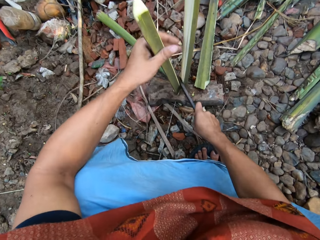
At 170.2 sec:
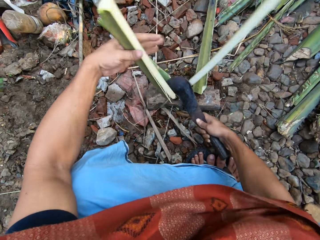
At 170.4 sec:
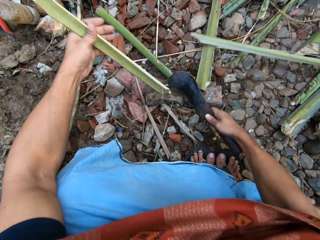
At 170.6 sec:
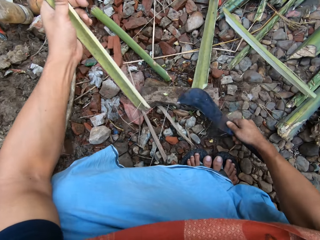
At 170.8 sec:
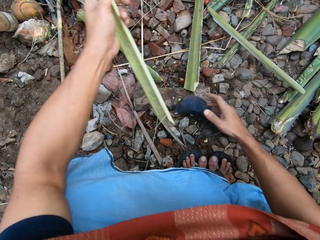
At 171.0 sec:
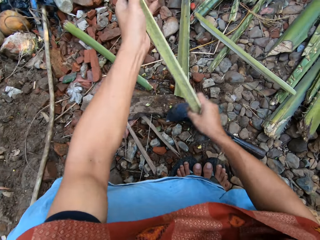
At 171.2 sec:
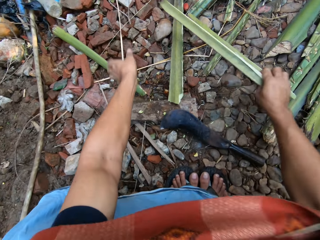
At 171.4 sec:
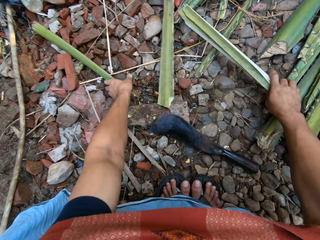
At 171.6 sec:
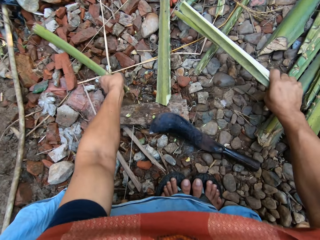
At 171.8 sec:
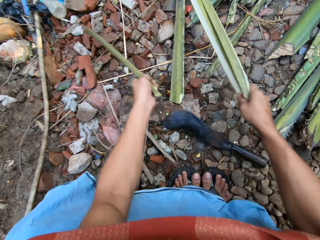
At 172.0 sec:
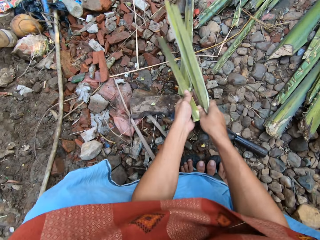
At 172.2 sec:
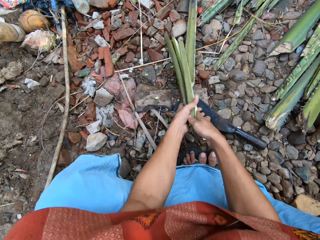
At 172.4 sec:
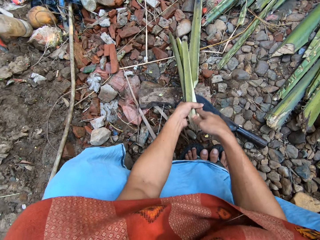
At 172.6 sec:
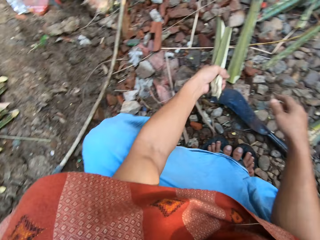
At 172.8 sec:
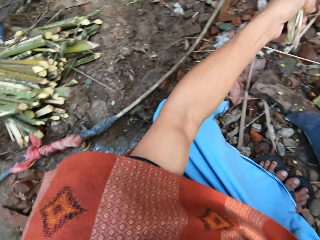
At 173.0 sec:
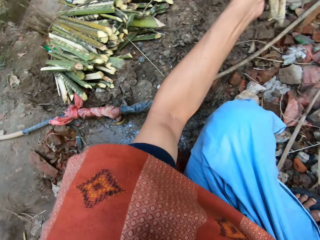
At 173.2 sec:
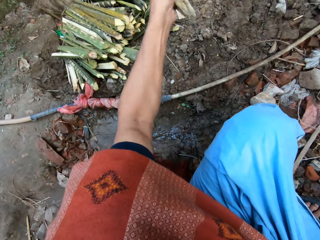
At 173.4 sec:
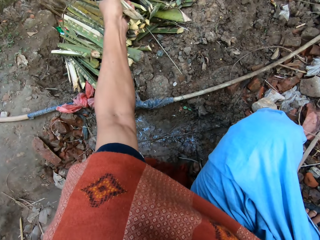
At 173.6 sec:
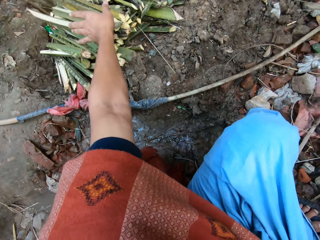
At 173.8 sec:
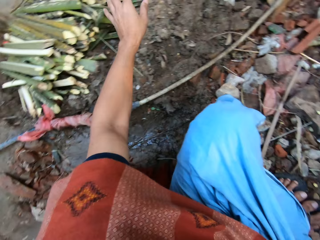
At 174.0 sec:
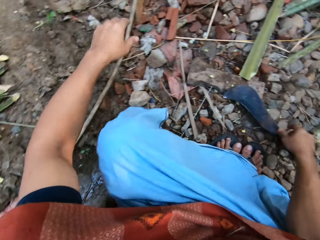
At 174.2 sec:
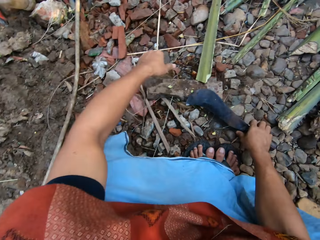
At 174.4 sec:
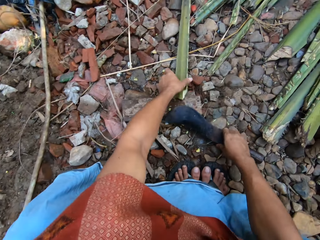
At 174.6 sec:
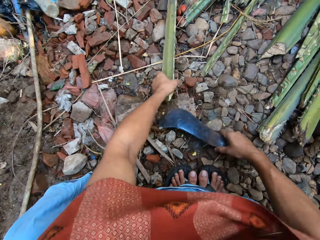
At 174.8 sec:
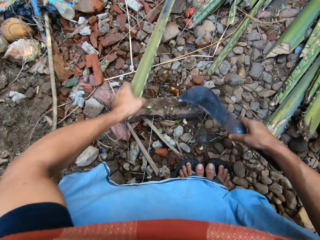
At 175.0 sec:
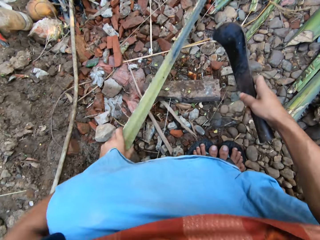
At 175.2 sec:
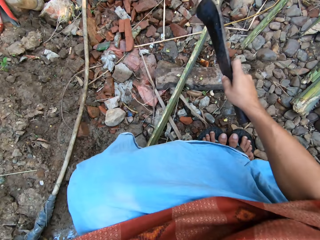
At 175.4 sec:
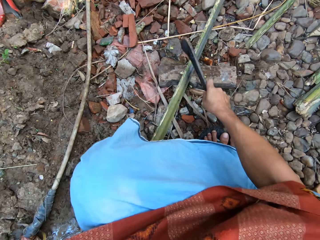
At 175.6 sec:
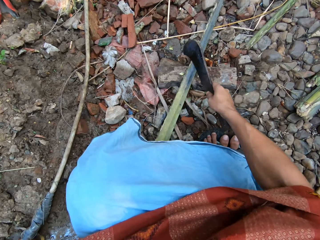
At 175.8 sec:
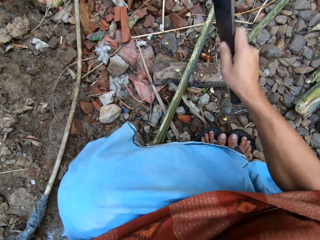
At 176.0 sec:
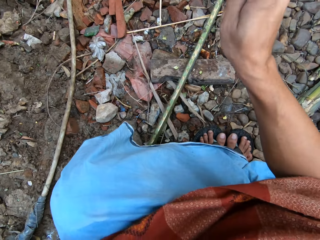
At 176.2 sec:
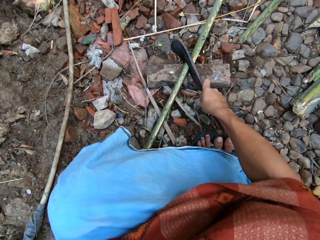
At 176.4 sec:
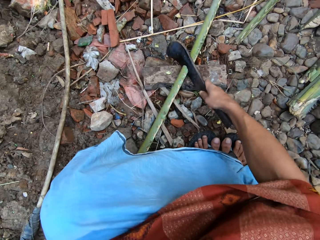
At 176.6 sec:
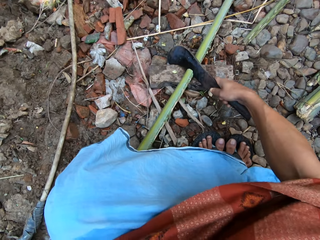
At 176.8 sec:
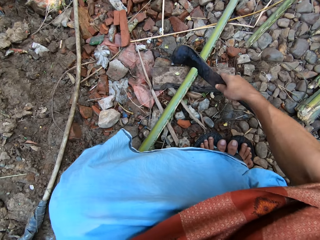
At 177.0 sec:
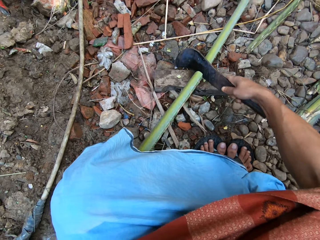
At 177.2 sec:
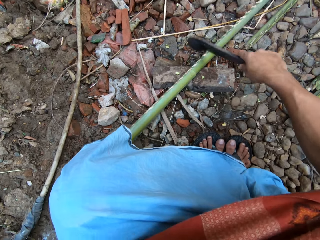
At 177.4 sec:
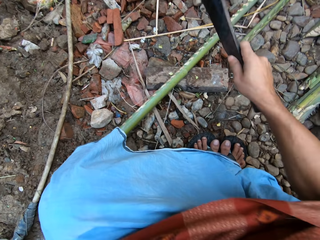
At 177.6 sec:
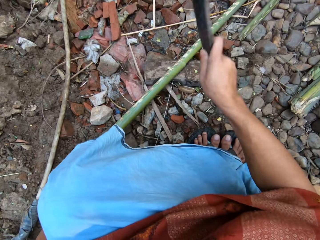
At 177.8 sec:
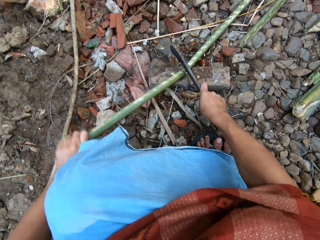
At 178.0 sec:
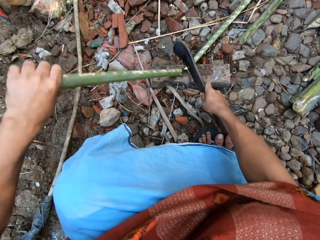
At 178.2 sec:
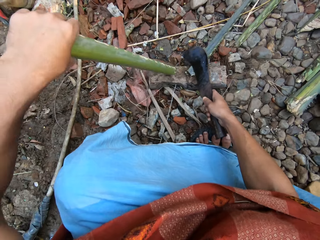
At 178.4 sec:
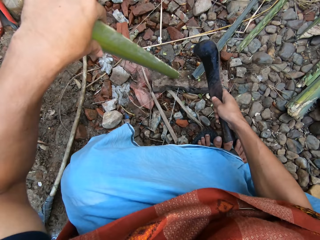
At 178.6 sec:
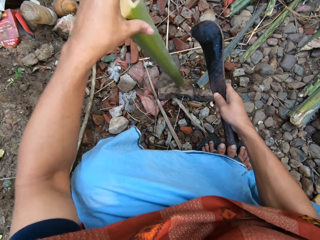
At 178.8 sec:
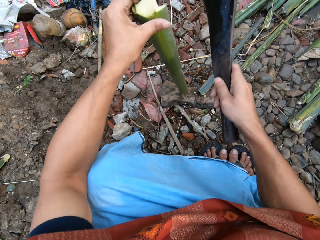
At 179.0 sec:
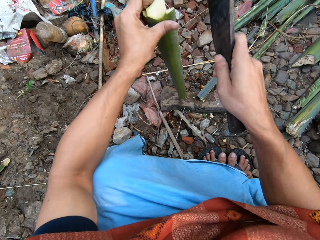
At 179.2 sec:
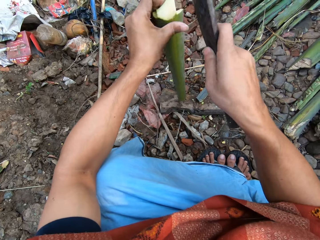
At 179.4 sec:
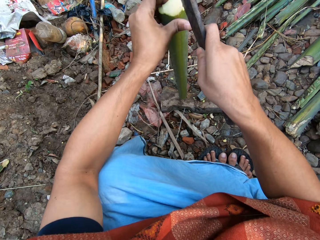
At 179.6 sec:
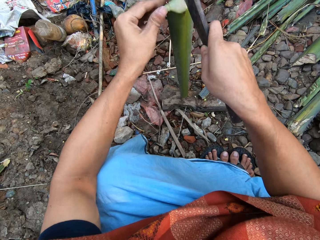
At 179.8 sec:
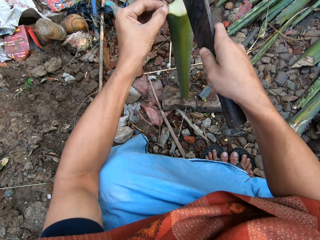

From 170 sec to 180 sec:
The camera wearer gathers the split bamboo or plant fiber with both hands. He puts the split bamboo on the pile of short bamboo with his left hand. He adjusts the long bamboo on the cutting block with his left hand. He takes another cut piece of the plant fiber. He cuts the long bamboo on the cutting block with the pruning knife in his right hand. He adjusts the short bamboo on the cutting block with his left hand. He splits the short bamboo on the cutting block with the pruning knife in his right hand.

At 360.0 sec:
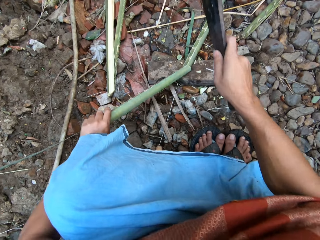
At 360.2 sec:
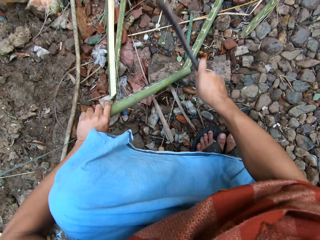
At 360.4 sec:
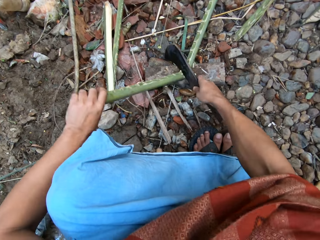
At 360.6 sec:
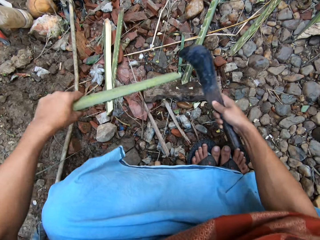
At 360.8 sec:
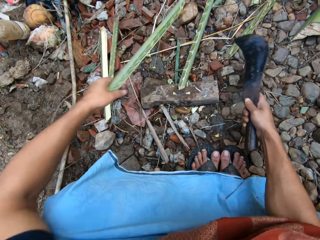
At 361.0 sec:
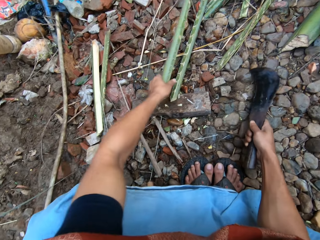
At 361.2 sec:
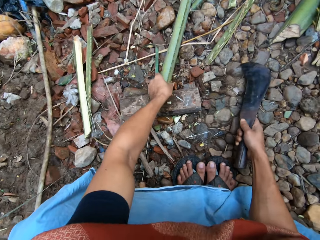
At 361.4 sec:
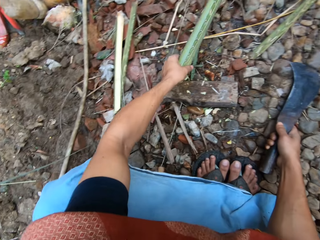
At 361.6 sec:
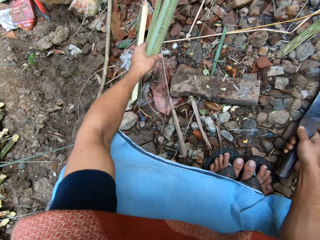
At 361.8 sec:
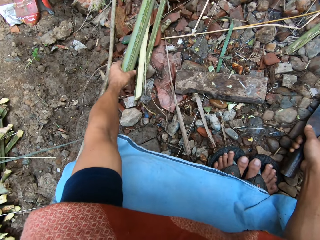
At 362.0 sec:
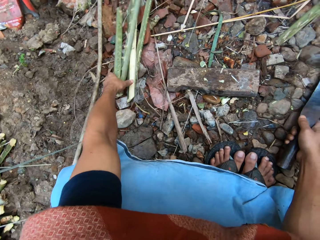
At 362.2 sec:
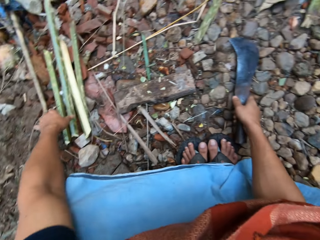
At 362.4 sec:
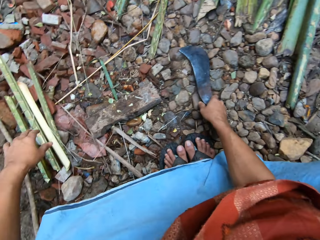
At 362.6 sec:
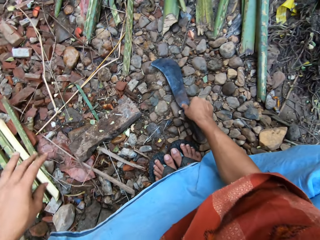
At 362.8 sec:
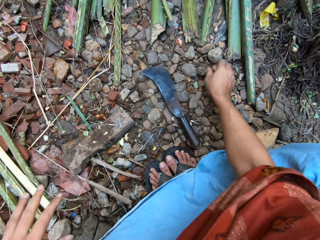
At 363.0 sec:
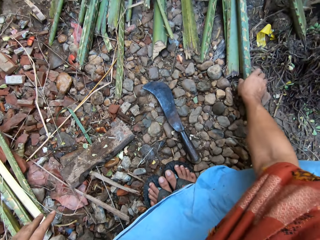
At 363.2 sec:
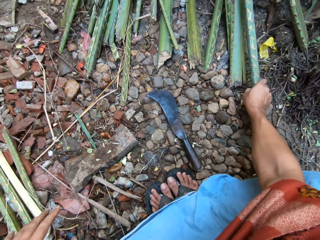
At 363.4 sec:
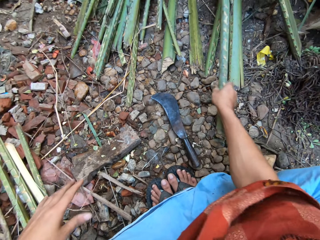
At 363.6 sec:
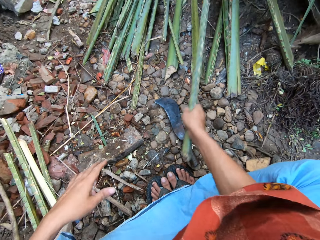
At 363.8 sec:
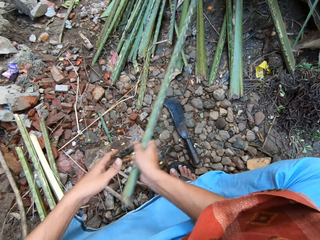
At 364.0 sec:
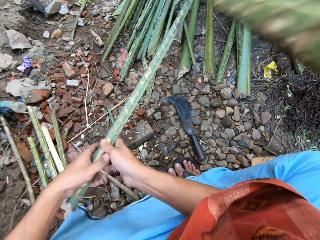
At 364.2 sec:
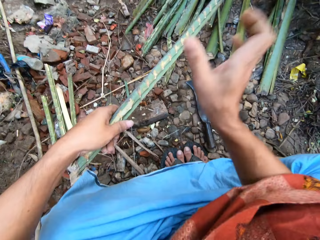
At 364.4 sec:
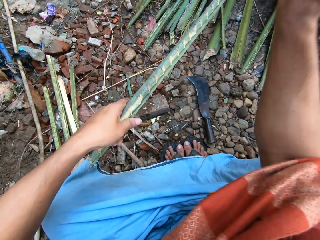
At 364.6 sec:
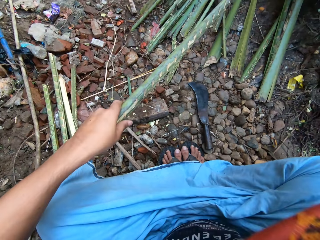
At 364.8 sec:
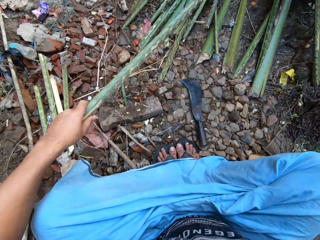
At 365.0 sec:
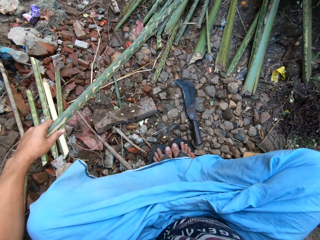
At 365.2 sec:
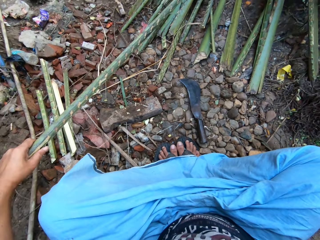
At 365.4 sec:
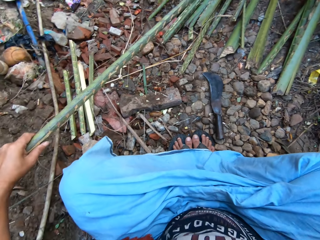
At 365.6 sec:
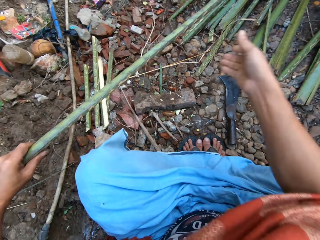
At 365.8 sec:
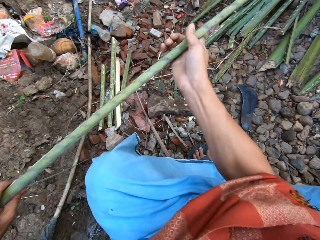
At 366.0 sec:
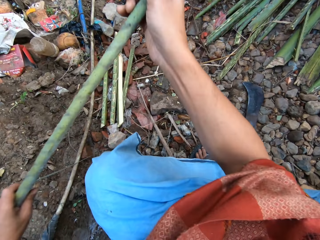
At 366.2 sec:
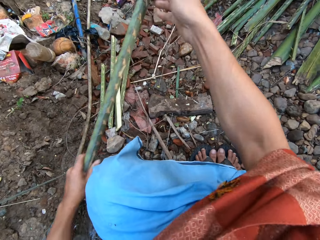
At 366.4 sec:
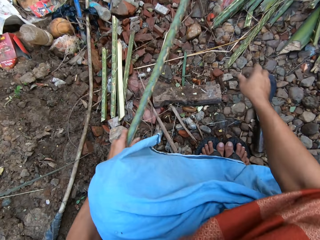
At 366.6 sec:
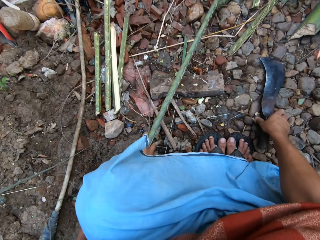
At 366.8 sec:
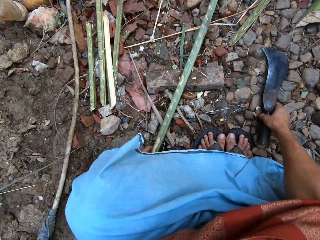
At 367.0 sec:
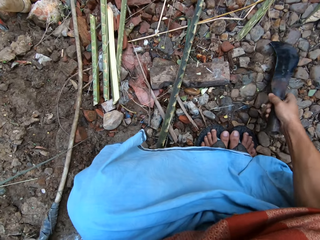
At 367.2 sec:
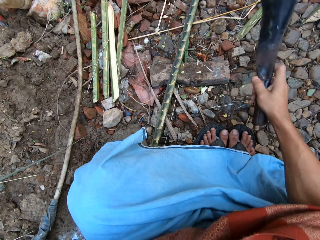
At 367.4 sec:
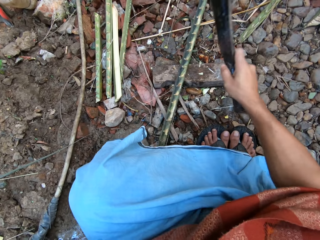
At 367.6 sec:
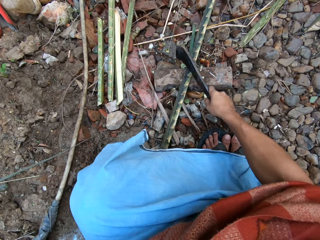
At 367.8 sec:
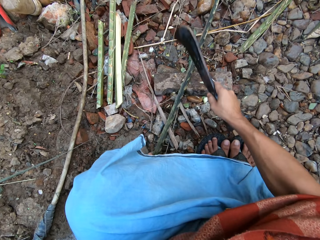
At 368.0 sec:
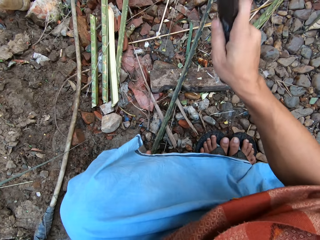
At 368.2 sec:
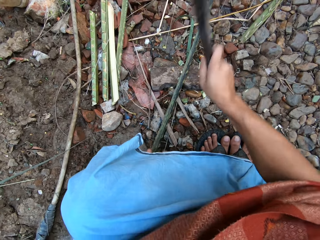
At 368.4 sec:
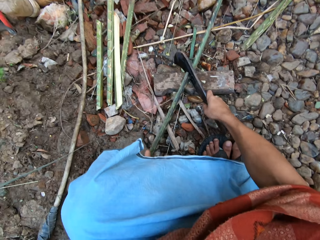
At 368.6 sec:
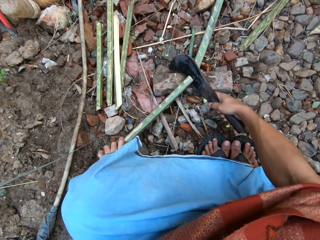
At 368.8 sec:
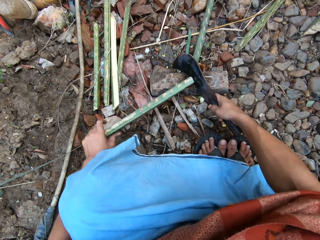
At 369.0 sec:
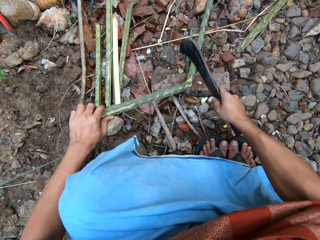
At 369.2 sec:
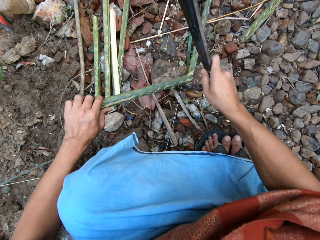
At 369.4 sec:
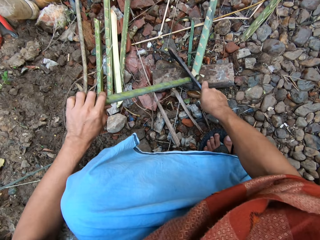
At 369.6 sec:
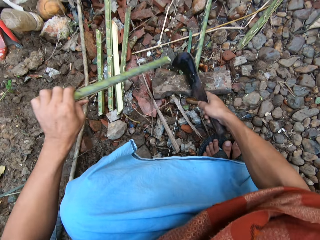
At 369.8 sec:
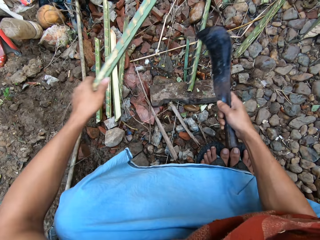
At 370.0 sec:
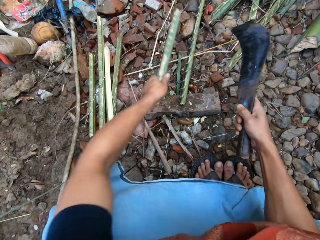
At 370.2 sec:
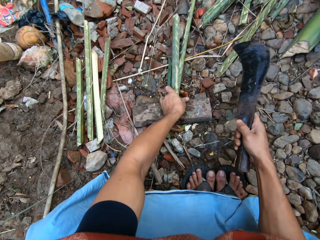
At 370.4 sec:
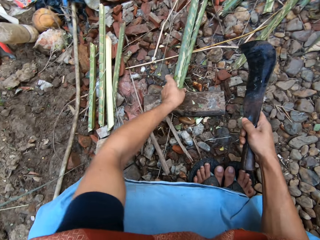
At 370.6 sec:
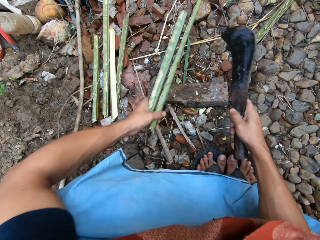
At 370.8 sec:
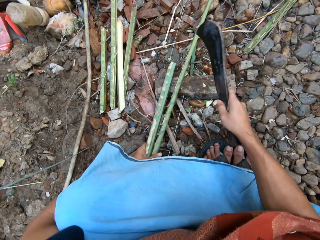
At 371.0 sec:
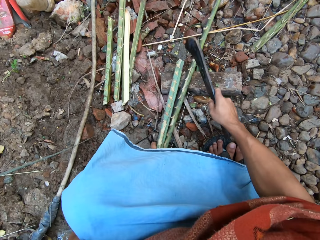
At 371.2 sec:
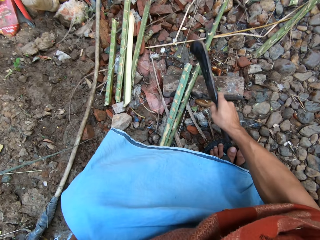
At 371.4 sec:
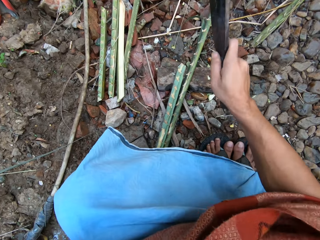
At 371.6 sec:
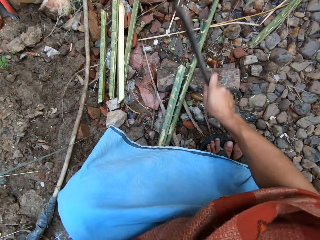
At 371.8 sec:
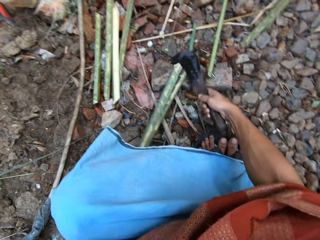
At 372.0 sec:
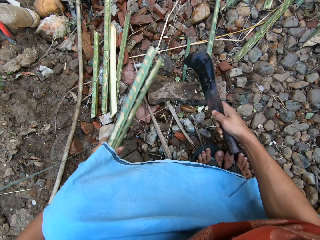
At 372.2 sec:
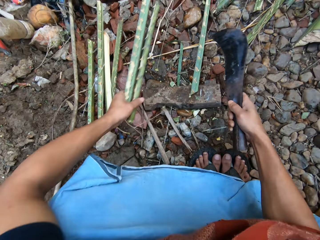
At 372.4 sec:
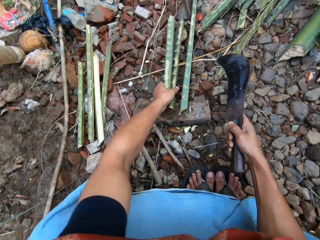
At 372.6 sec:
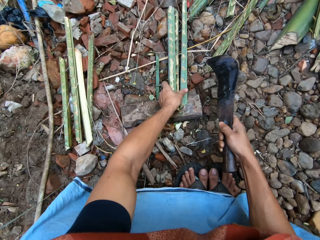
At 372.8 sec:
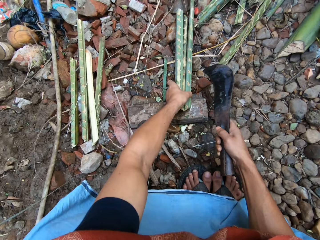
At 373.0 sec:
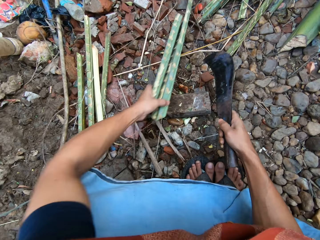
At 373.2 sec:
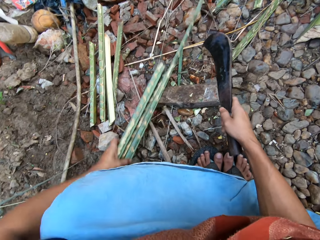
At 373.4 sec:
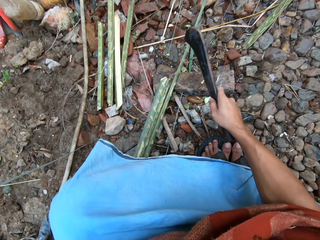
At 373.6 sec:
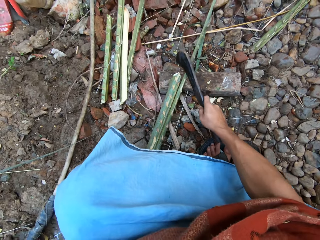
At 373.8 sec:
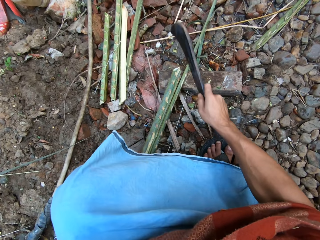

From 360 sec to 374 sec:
The camera wearer puts the cut bamboo on the split bamboo on the floor with both hands. He puts the machete or pruning knife on the ground. He picks another bamboo from the bunch of bamboo with his left hand. He adjusts a falling piece of bamboo with his right hand. He takes the machete. He cuts the long bamboo into pieces on the cutting block with the pruning knife in his right hand. He adjusts the long bamboo with his left hand. He cuts the long bamboo on the cutting block with the pruning knife in his right hand. He adjusts the long bamboo with his left hand.
